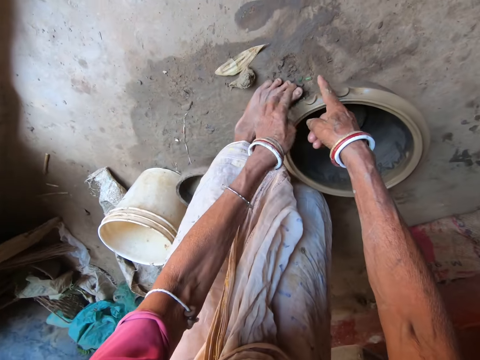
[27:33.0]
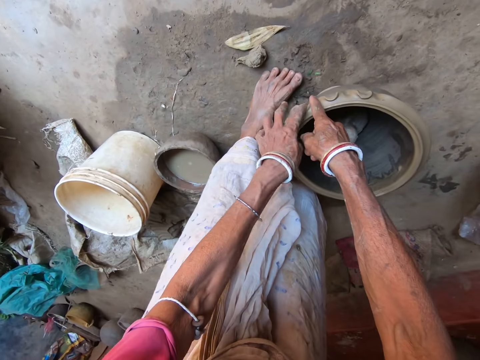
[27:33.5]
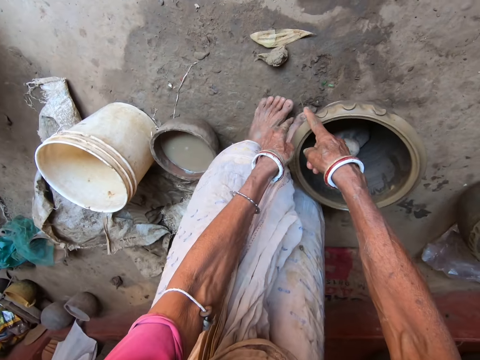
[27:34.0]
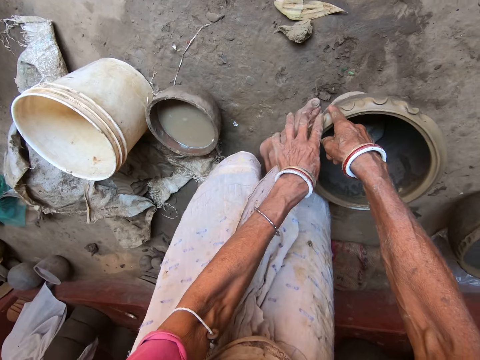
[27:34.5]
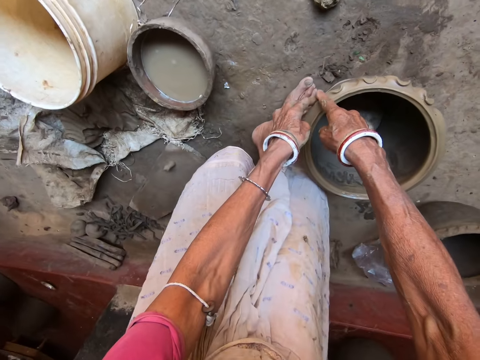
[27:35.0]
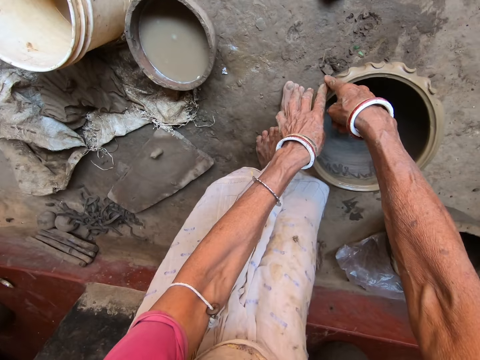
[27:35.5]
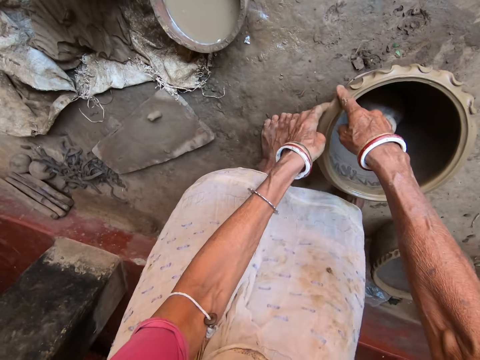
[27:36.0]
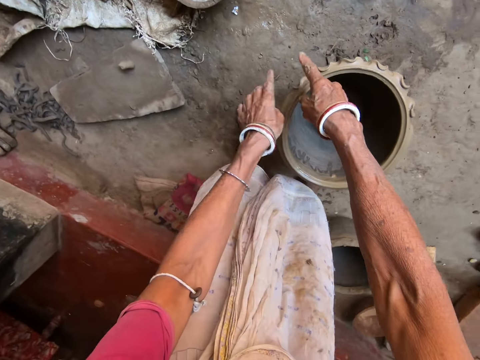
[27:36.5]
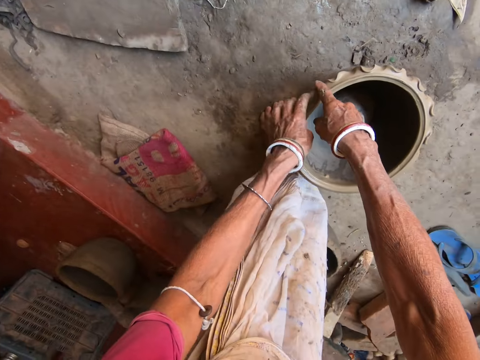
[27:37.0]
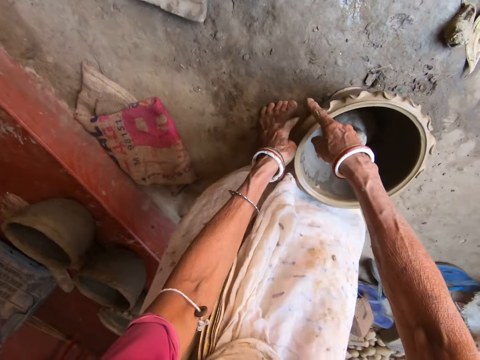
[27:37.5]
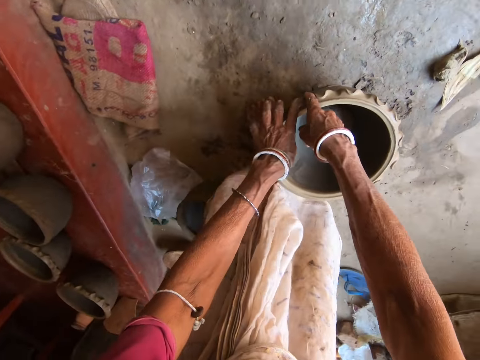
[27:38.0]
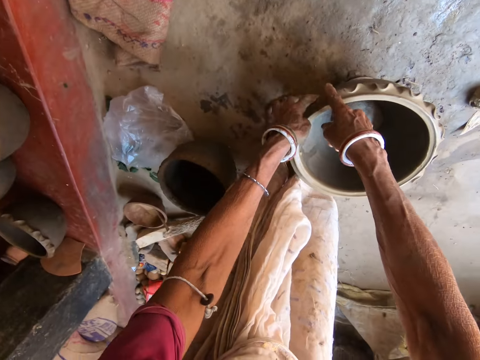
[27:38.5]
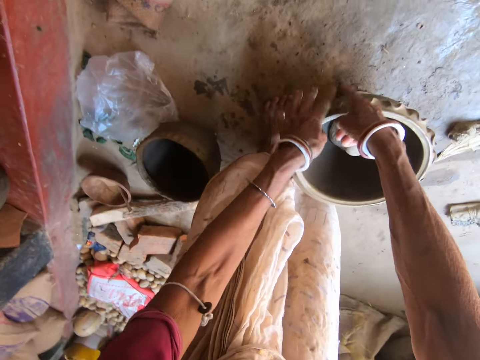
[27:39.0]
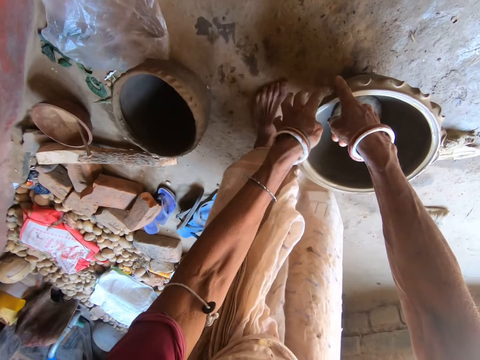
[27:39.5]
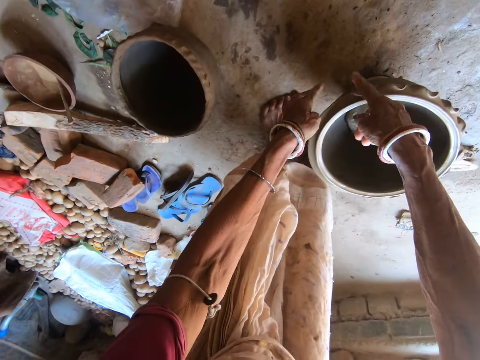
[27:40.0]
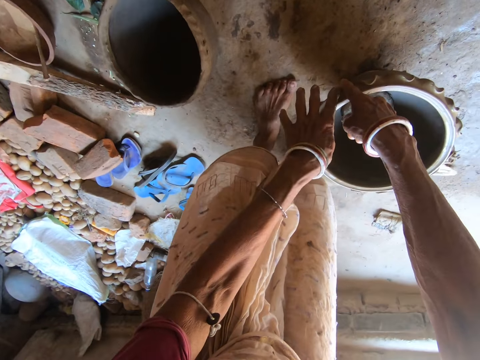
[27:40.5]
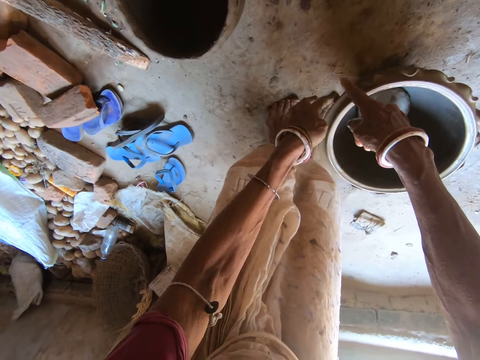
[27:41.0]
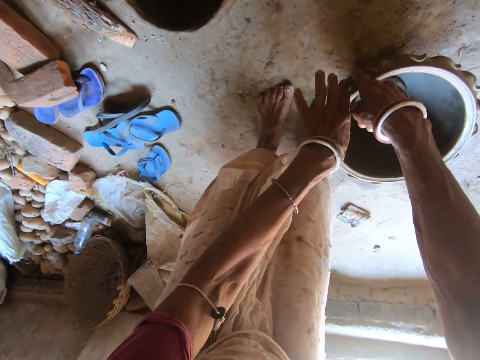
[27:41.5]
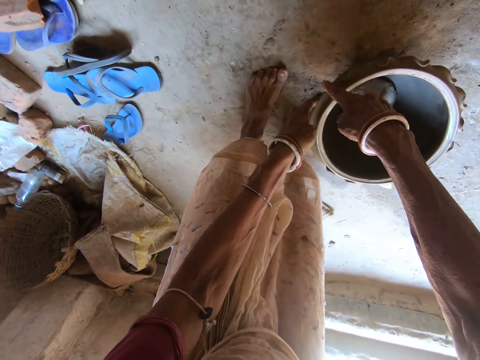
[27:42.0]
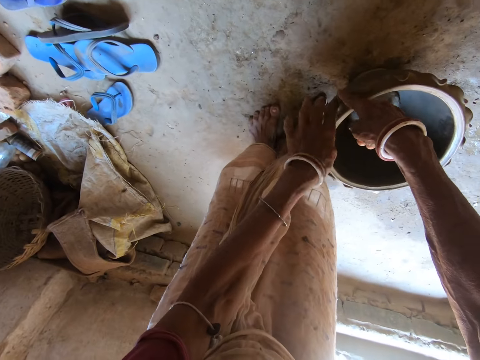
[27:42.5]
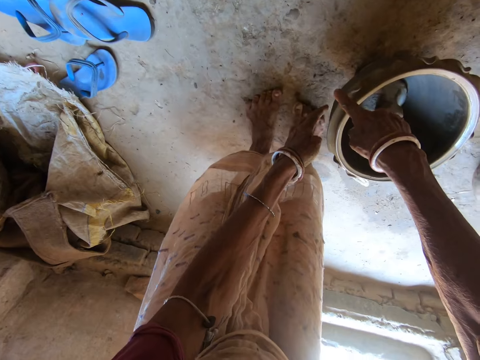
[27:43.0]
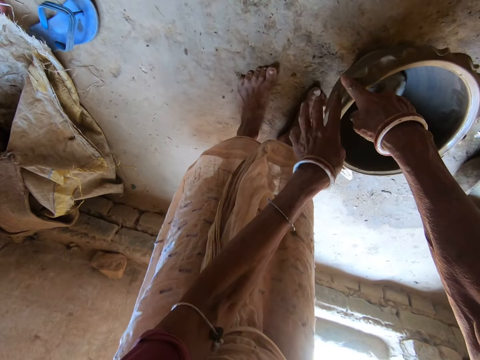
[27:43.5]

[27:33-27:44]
The camera wearer moves. They mold the clay pot.

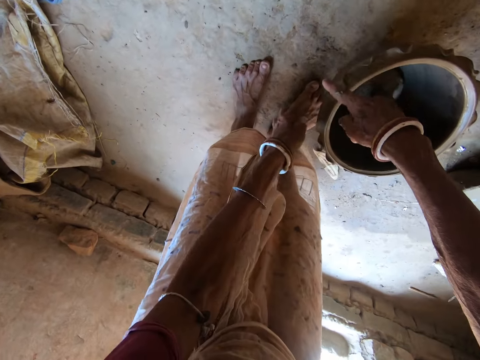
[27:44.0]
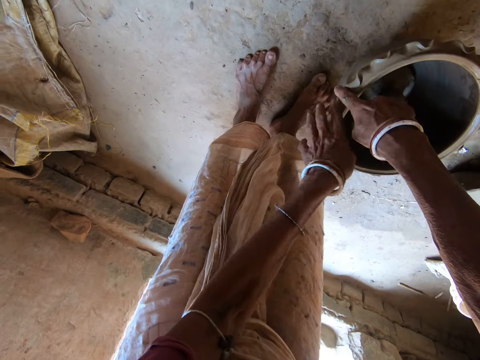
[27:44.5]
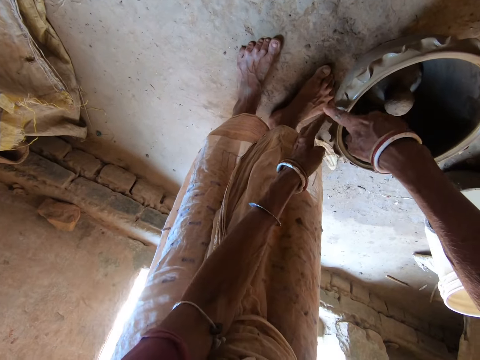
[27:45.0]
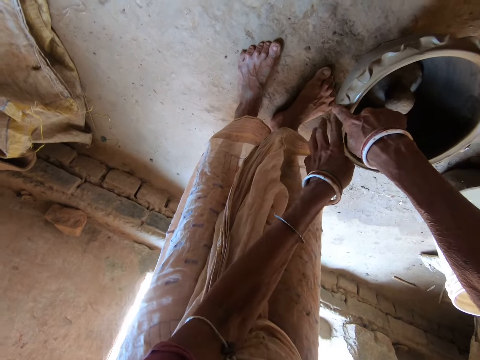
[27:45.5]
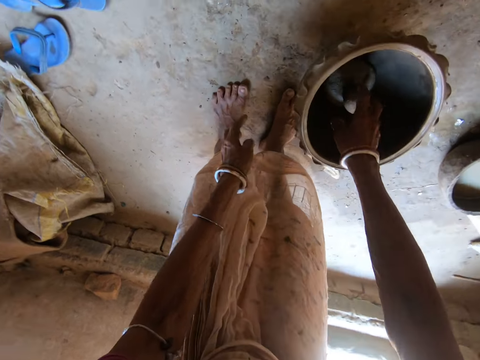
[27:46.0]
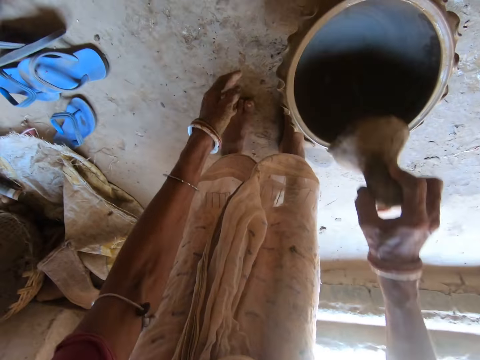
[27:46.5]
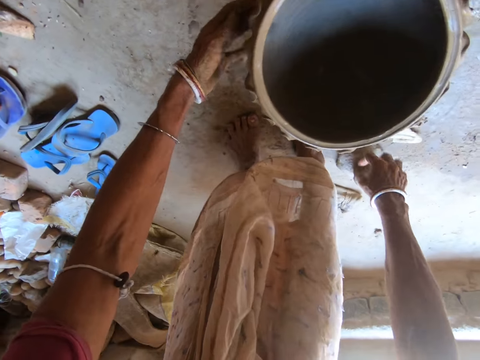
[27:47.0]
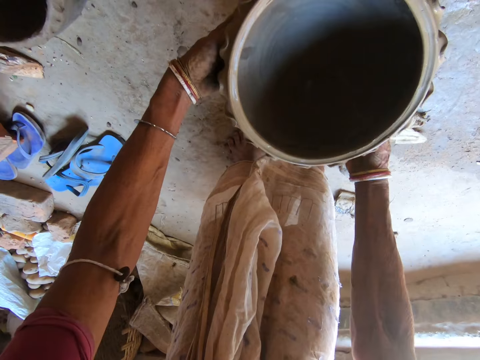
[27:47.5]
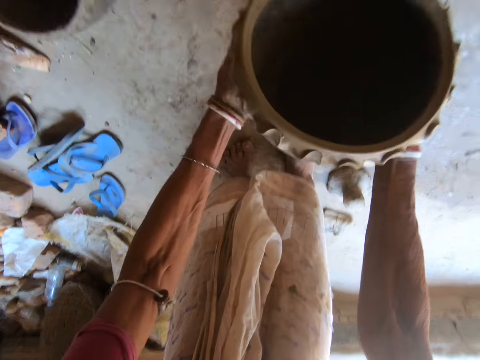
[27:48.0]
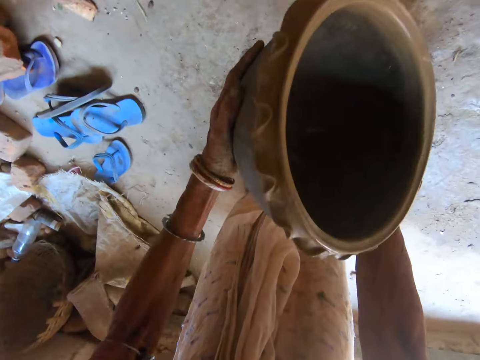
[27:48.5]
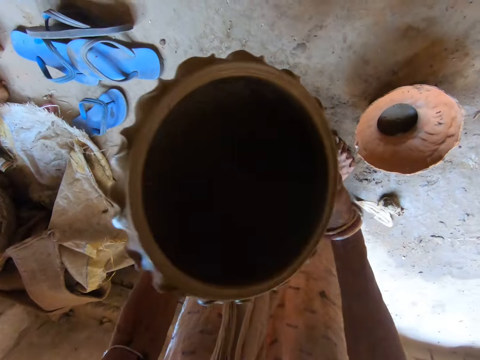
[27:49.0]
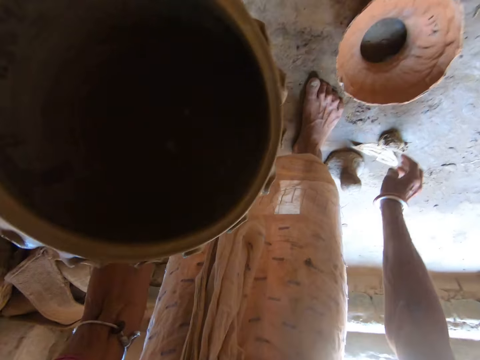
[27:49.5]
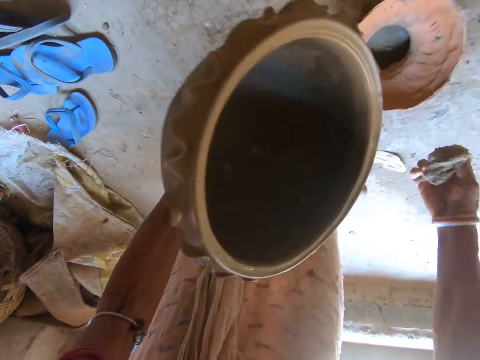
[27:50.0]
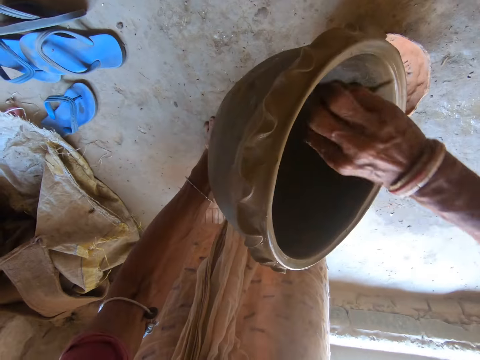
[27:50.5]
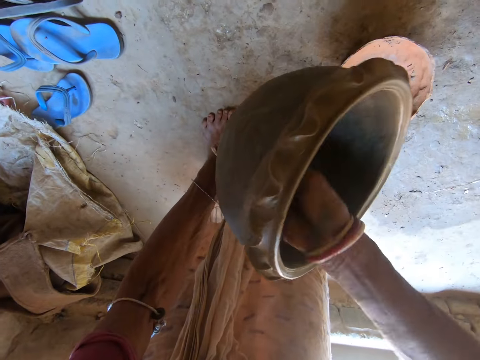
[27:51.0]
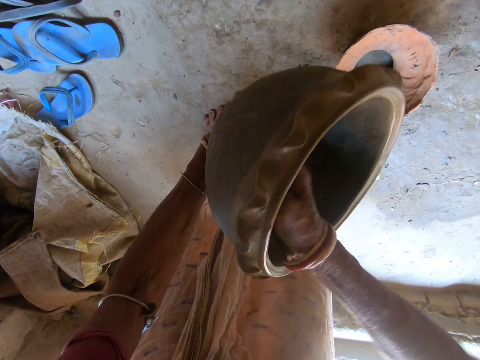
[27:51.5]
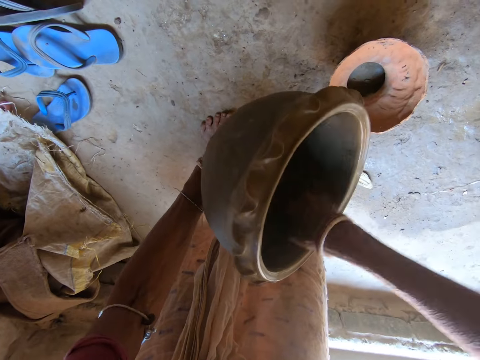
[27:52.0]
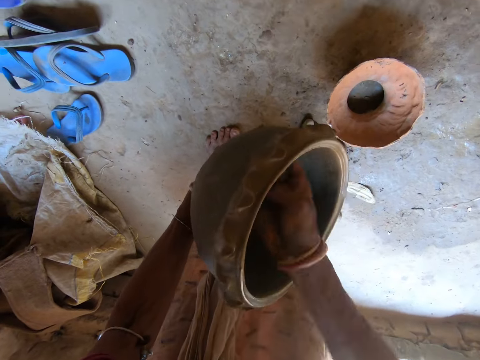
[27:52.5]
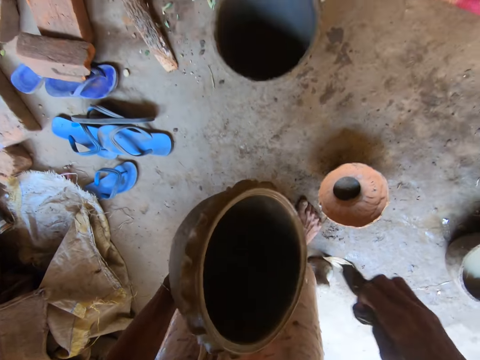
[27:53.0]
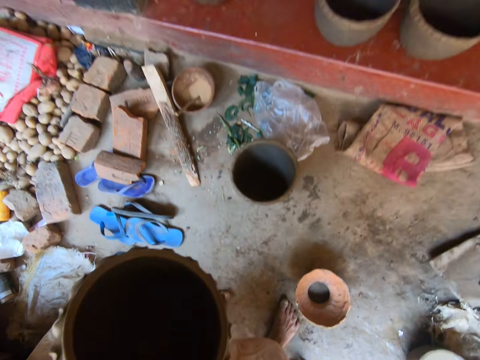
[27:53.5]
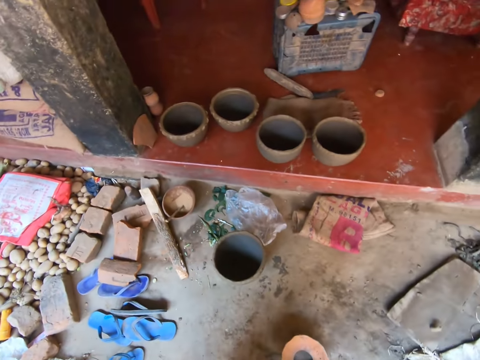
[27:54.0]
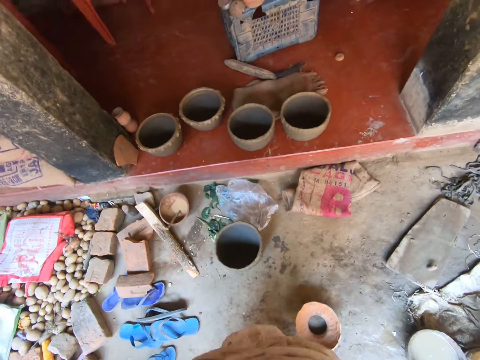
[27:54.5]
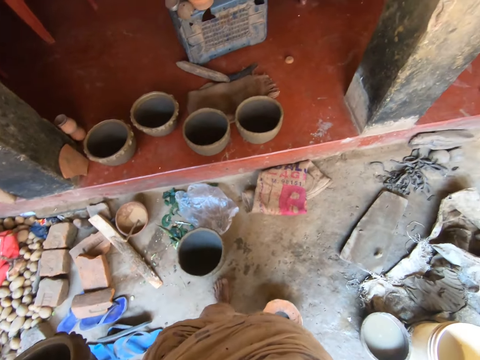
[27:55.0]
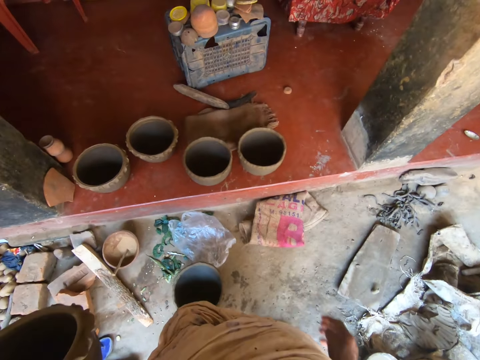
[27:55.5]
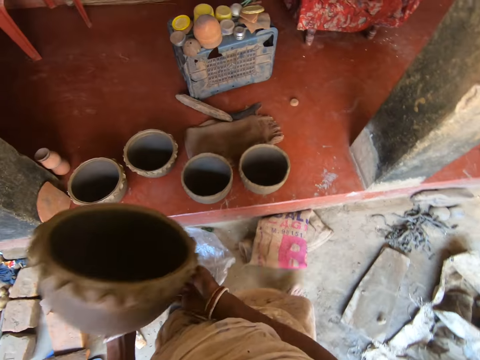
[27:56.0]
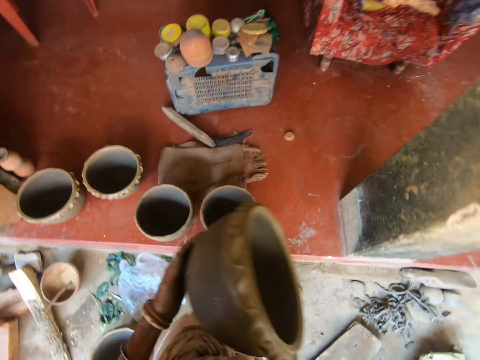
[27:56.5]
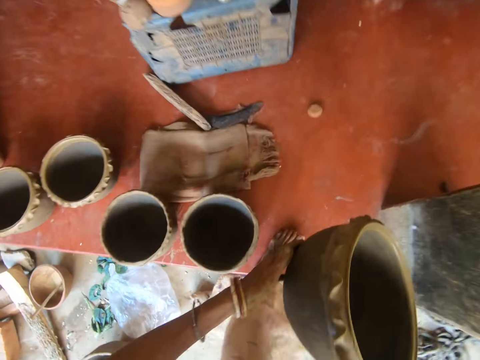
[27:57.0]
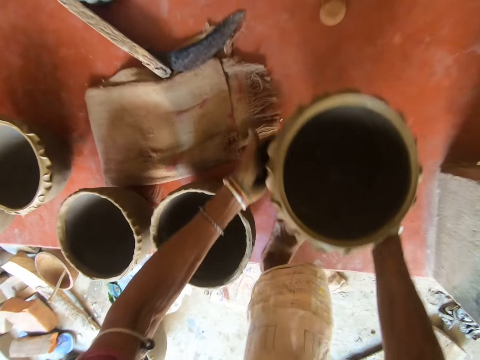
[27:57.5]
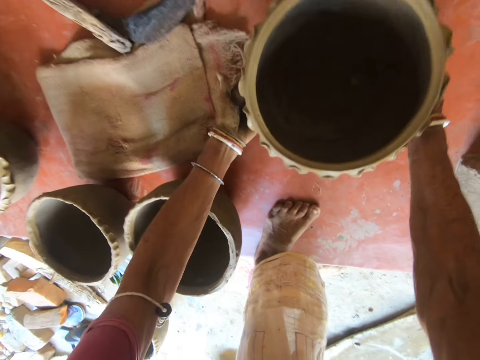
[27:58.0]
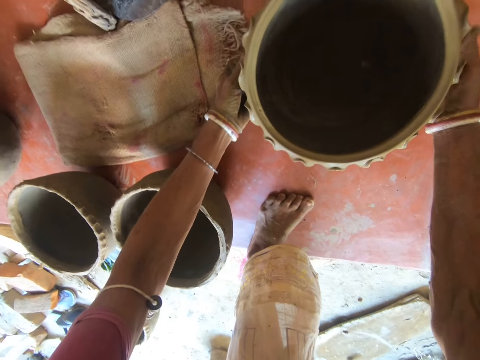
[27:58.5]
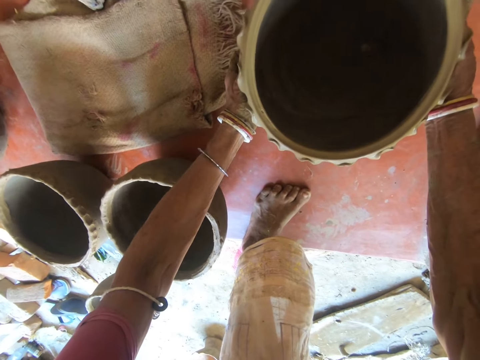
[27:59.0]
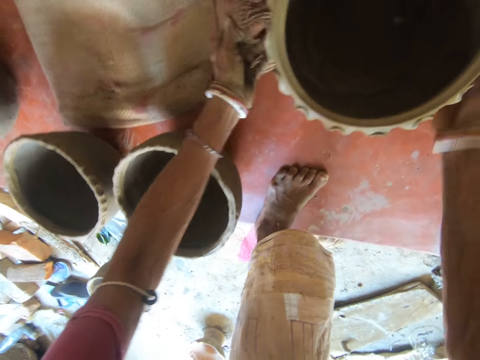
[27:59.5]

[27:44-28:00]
The camera wearer removes a stopper from the clay pot on the floor with her right hand. She places the stopper in her right hand on the floor. She picks up the clay pot on the floor with her hands. She picks up a cloth or sandpaper from the floor with her right hand. She cleans the inside of the clay pot in her left hand with the cloth in her right hand. She smoothens the clay pot. She walks. She holds the clay pot with both hands. She places the clay pot in her hands on the floor. She adjusts the pot on the floor with her hands.
